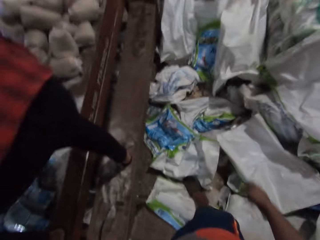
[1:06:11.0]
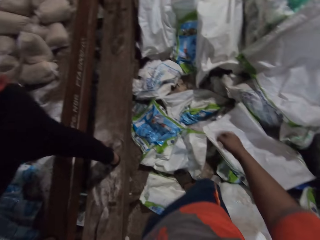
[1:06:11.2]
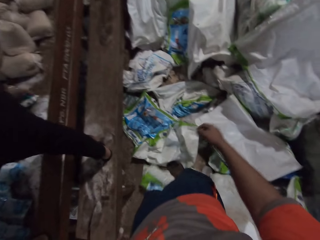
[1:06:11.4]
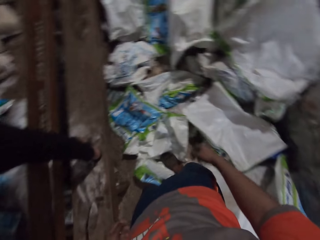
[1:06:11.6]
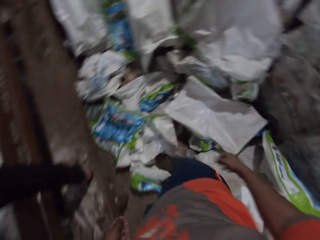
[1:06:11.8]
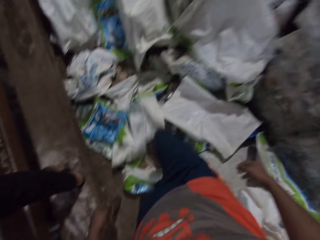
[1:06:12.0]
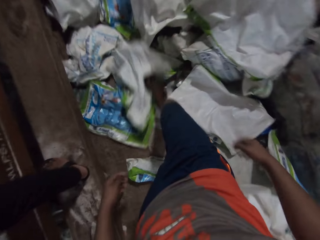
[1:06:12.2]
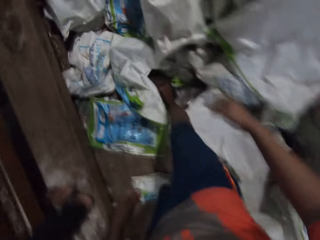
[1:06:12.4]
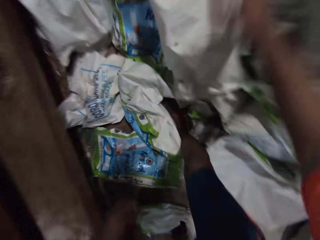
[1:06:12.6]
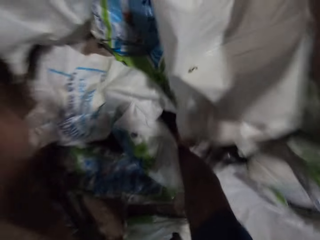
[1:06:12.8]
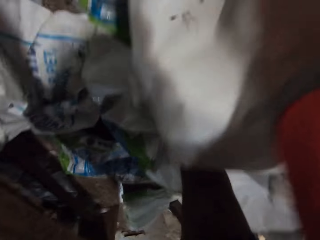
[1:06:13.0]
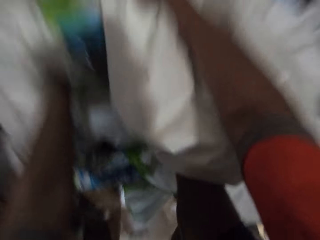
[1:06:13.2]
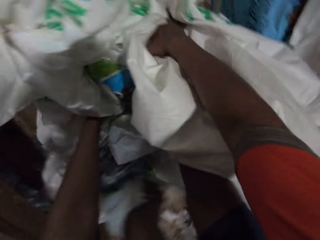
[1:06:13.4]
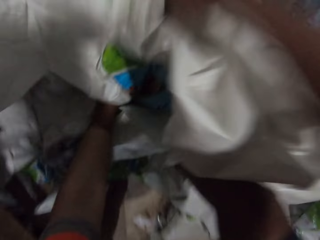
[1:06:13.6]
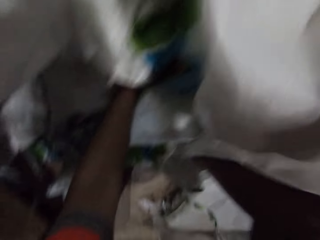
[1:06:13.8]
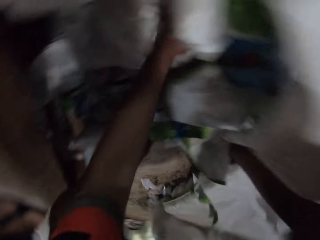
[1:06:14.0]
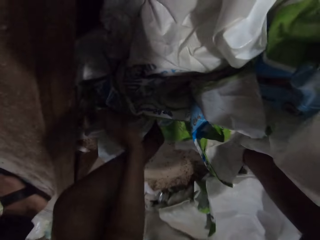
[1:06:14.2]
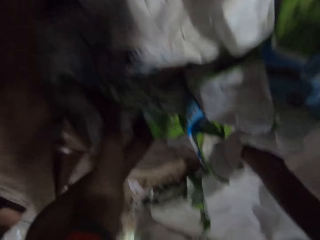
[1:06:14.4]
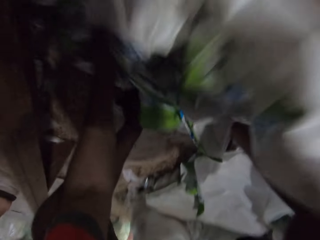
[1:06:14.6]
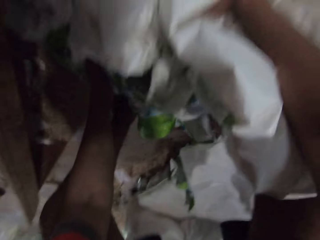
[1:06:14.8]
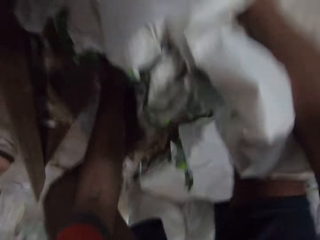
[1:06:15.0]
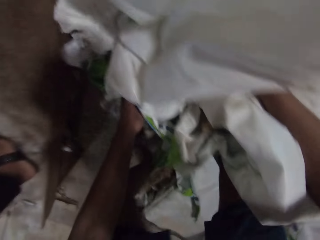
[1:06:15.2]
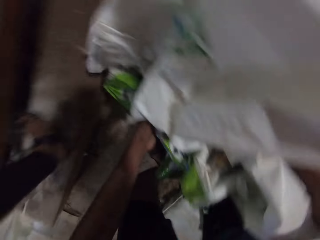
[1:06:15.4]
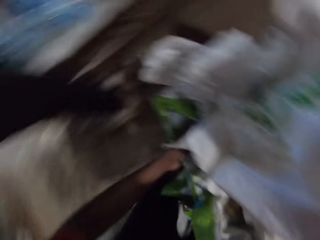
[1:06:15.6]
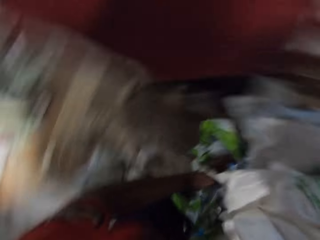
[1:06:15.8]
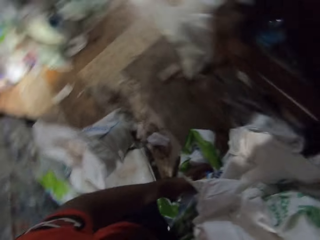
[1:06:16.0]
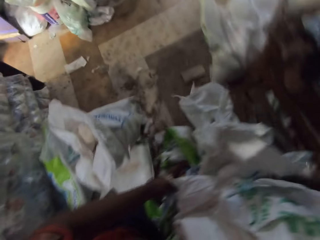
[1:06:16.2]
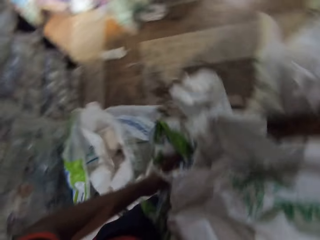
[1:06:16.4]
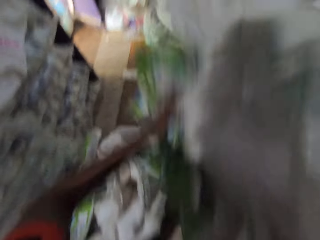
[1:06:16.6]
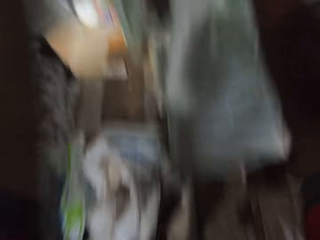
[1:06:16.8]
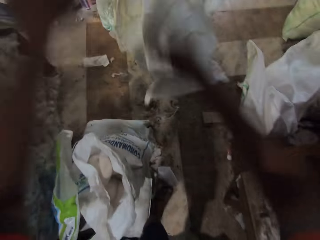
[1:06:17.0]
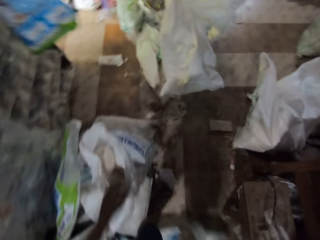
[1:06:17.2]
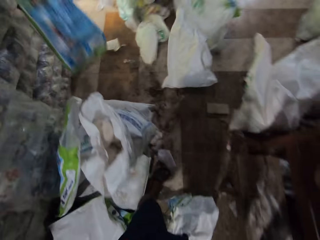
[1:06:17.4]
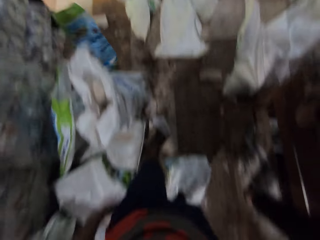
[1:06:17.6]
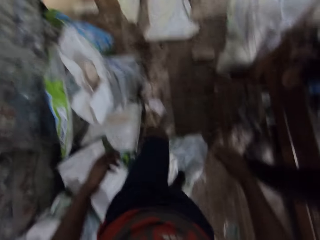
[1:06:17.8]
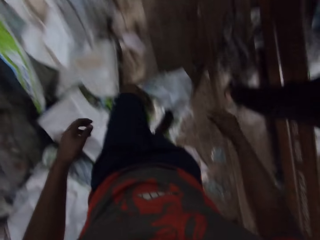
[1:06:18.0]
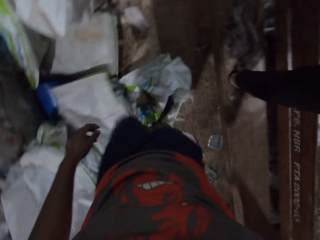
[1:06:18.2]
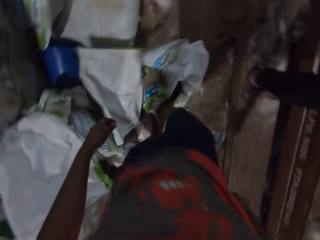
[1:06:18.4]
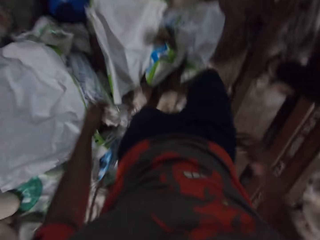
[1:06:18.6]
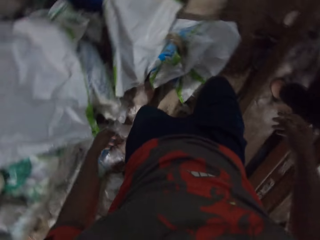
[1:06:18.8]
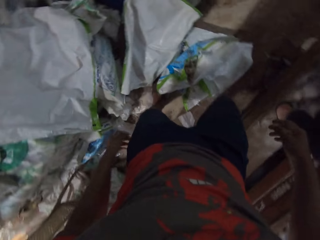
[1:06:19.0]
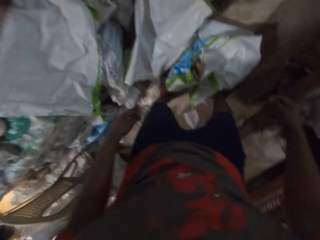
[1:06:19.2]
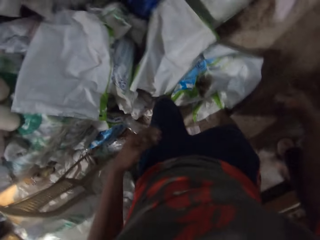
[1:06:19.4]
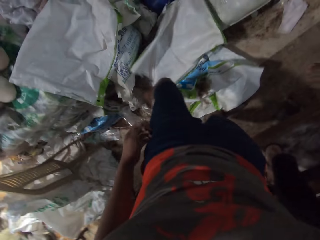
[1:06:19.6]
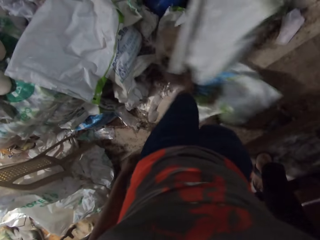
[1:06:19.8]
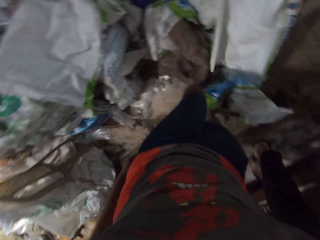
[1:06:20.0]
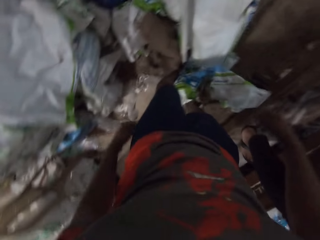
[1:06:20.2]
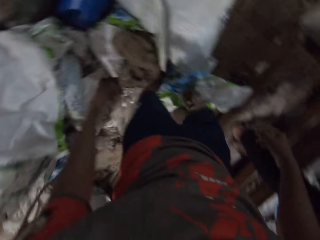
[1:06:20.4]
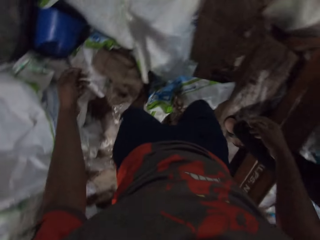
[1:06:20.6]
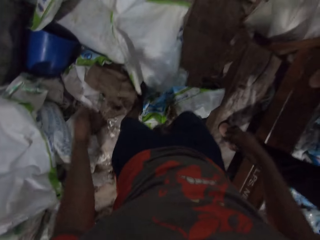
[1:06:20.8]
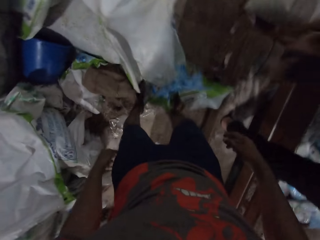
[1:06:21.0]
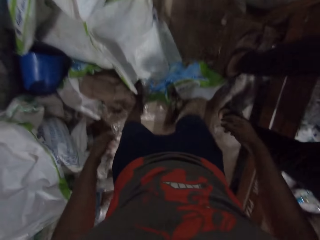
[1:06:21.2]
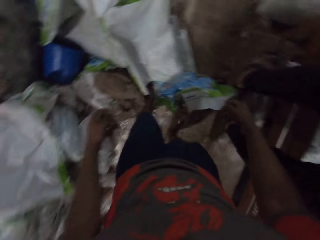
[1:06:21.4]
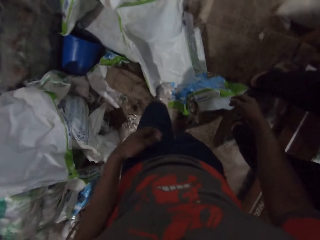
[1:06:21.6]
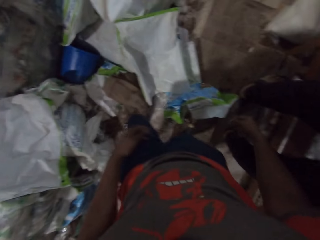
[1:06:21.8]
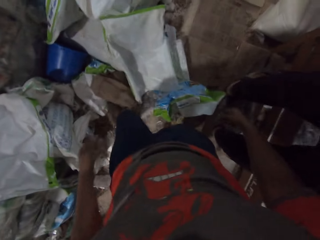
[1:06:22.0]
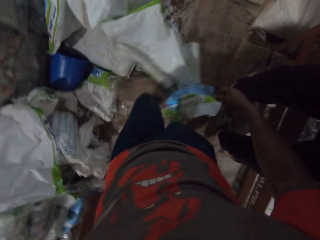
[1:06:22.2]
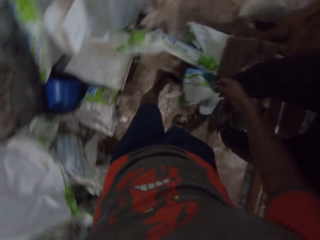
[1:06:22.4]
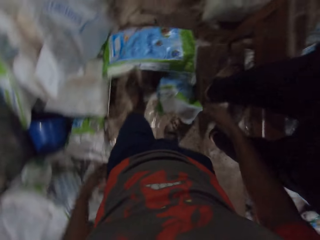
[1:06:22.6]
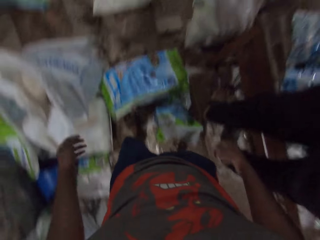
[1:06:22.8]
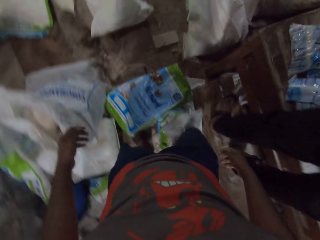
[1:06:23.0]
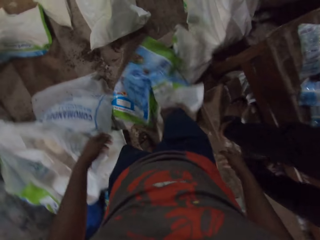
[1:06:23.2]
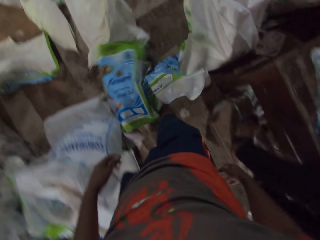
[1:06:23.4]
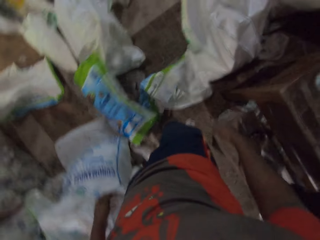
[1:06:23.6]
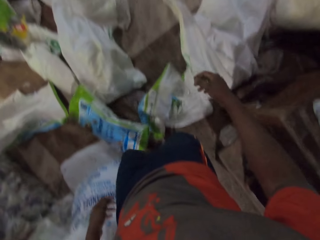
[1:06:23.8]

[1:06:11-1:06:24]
The camera wearer packs bags on the ground with his hands. He throws the bags on the ground with his hands. He walks around the warehouse. He kicks the bags on the ground with his legs. He walks around the warehouse again.

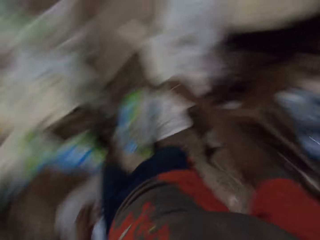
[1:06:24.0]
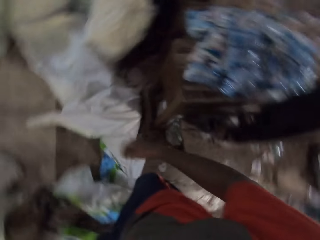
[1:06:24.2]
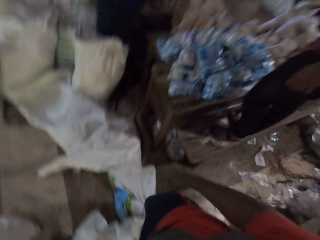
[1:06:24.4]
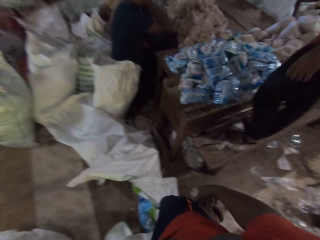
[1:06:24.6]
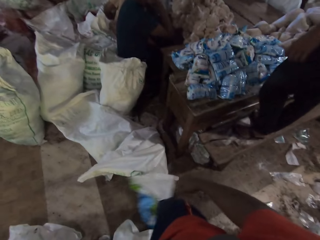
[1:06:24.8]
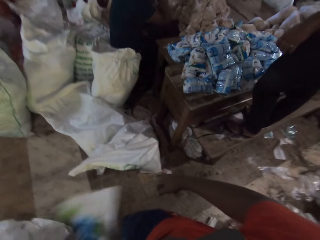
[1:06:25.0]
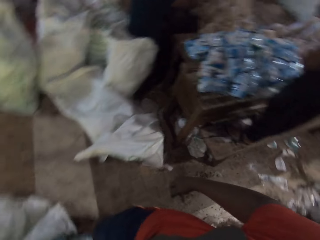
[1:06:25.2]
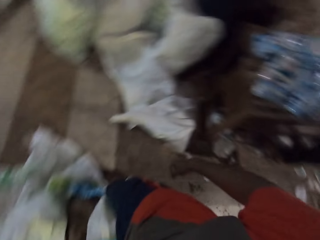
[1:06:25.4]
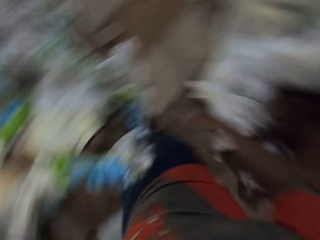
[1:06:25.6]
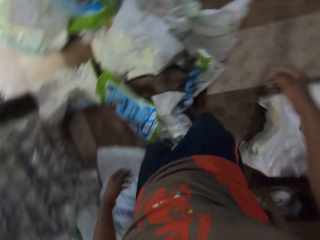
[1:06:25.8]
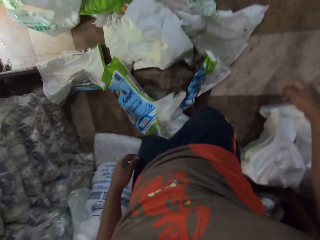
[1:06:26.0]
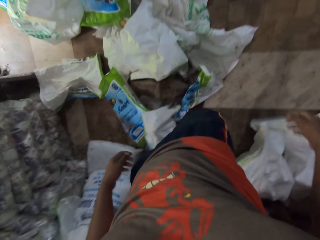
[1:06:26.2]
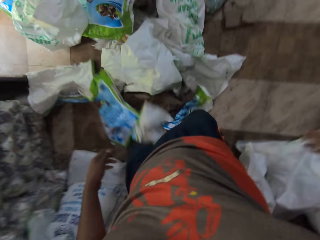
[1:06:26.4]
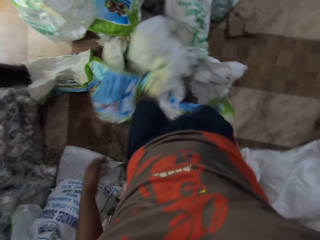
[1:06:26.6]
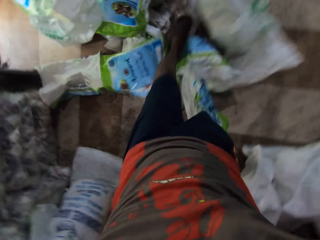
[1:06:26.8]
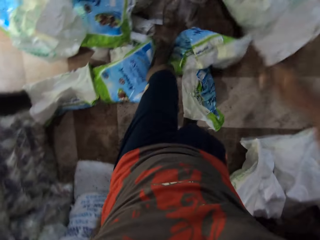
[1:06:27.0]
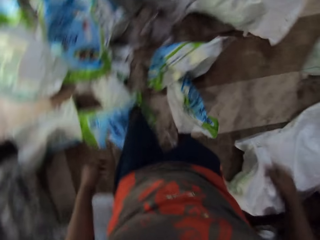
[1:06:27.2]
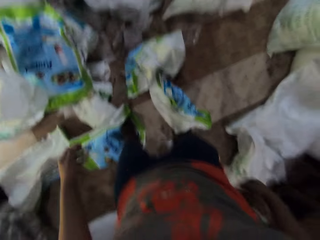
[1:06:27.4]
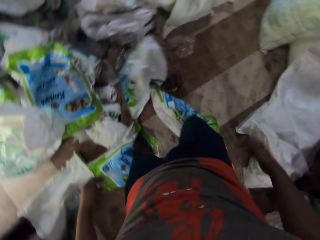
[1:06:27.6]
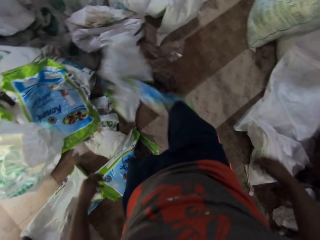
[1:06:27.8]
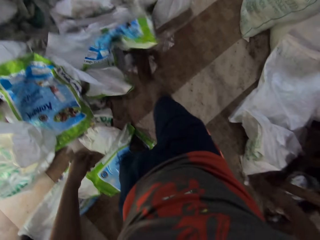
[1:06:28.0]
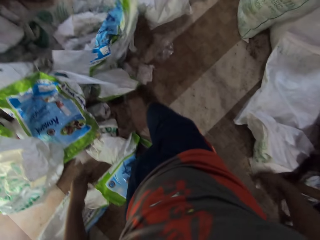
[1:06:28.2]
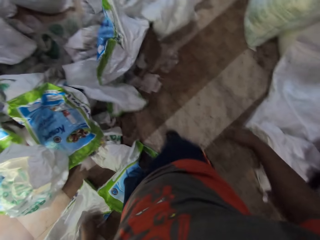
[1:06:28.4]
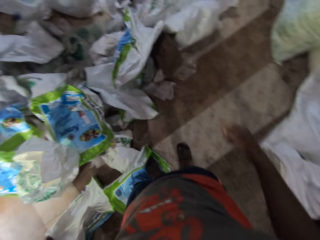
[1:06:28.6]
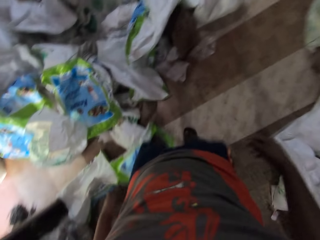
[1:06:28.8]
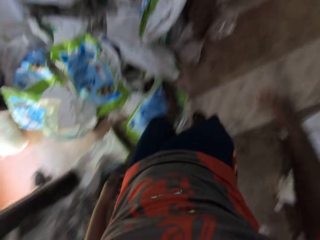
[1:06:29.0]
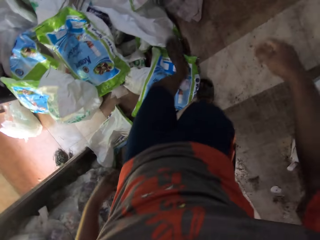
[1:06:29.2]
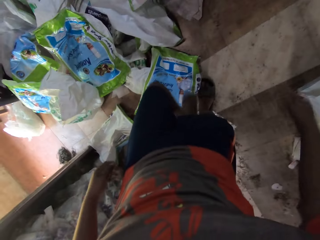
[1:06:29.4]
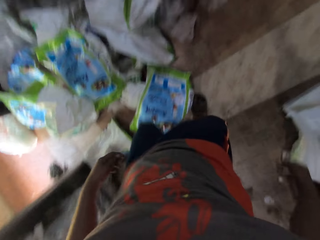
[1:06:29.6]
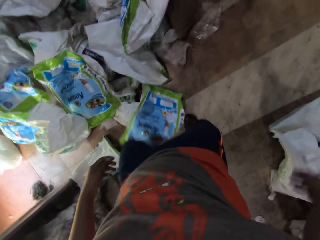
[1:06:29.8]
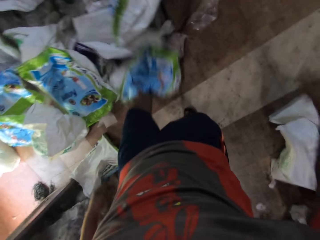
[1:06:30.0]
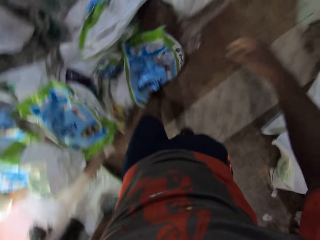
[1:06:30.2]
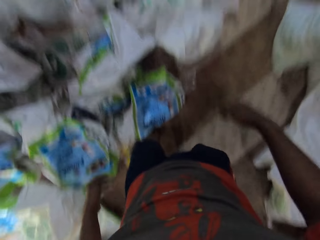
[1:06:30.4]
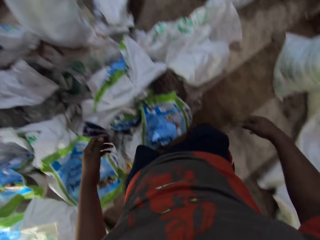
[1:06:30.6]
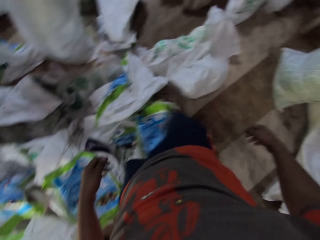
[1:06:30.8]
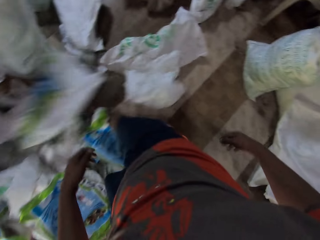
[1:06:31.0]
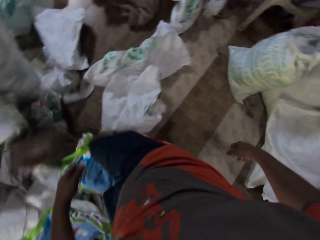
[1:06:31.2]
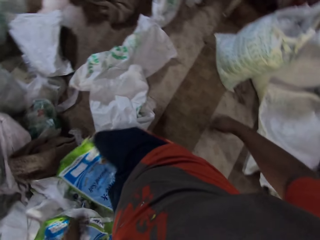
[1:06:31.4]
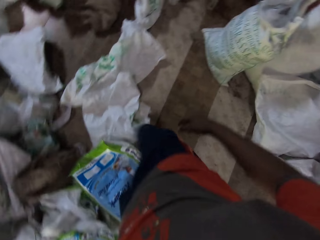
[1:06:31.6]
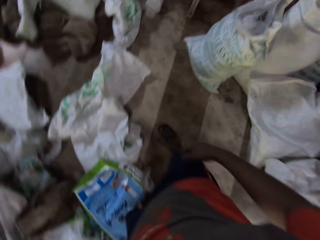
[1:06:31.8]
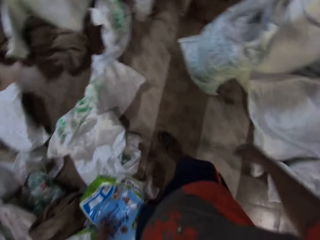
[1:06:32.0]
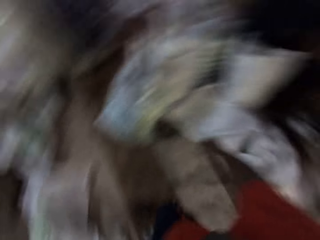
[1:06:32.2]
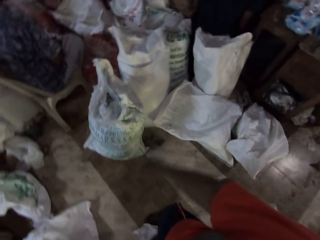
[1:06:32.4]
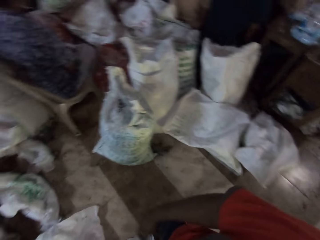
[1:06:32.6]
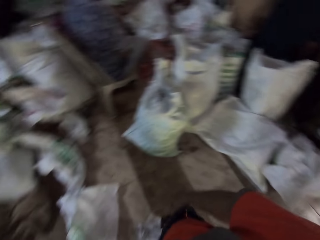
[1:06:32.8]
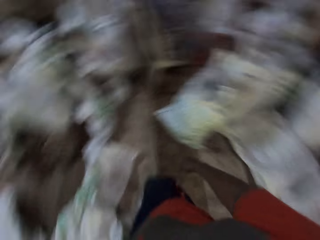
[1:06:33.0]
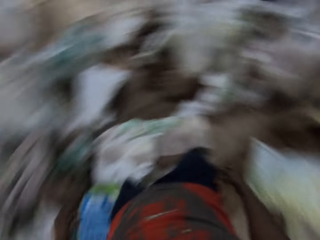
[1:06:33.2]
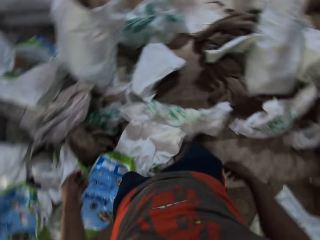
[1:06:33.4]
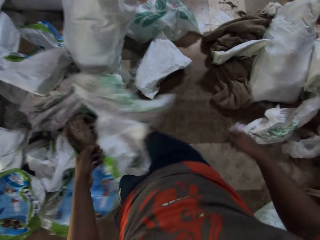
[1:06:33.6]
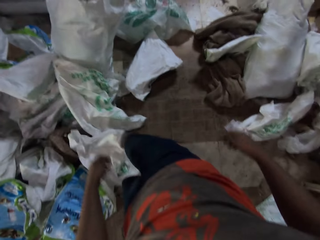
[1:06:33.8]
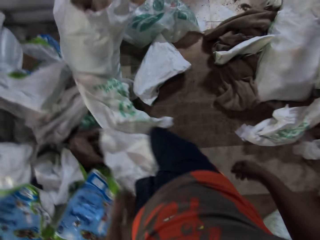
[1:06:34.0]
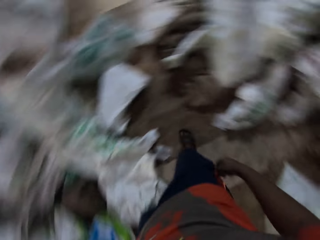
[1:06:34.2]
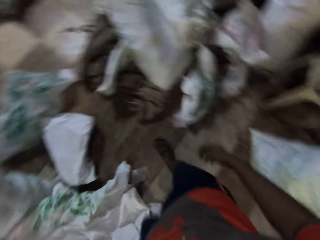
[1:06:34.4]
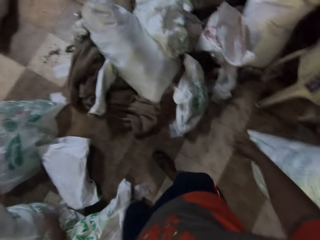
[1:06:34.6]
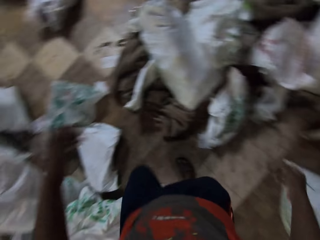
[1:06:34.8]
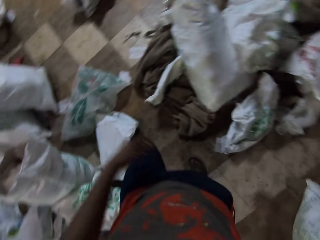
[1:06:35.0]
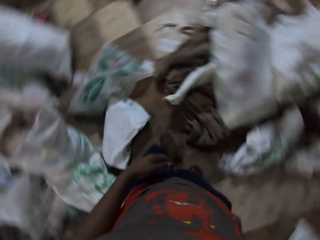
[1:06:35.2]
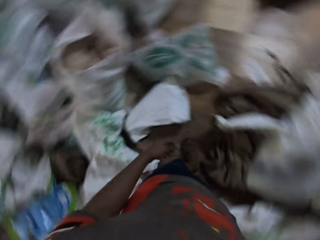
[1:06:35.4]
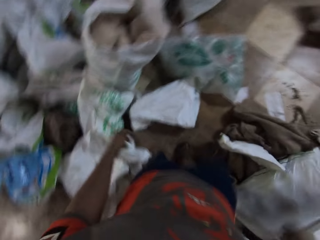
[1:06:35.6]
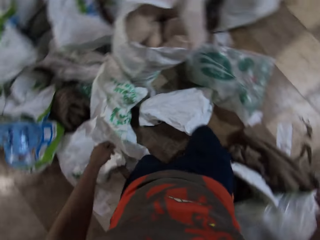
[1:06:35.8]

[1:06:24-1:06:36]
The camera wearer walks around the warehouse. A man converses with the camera wearer.
